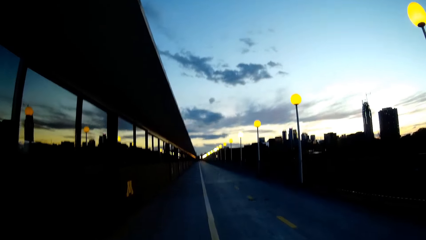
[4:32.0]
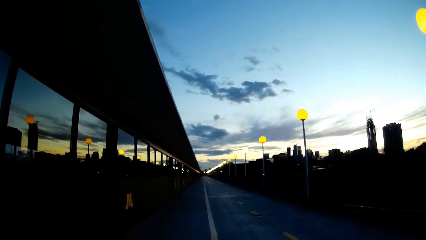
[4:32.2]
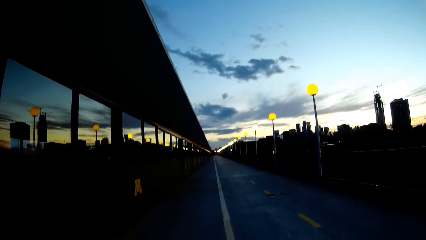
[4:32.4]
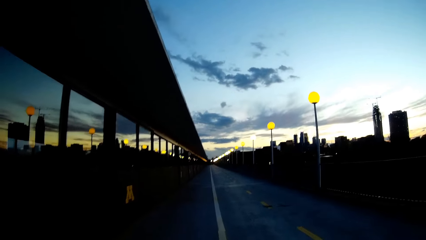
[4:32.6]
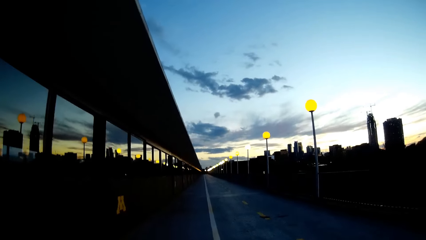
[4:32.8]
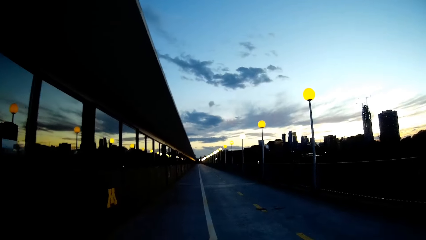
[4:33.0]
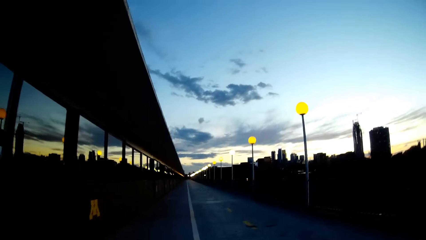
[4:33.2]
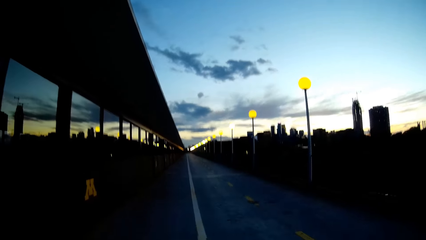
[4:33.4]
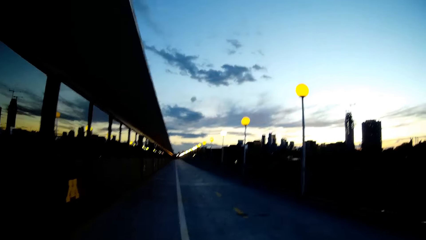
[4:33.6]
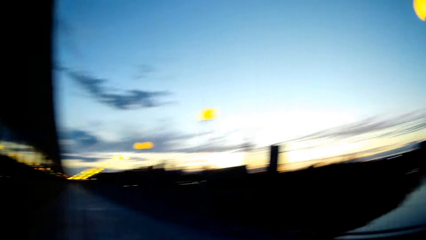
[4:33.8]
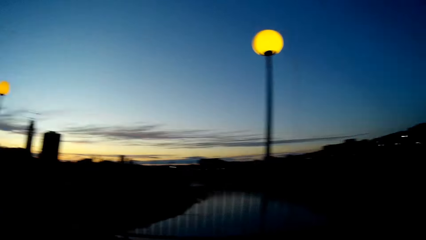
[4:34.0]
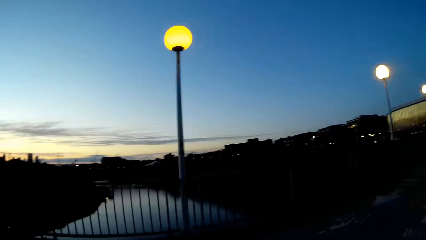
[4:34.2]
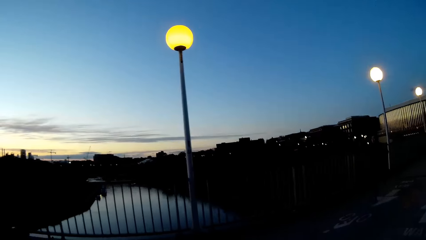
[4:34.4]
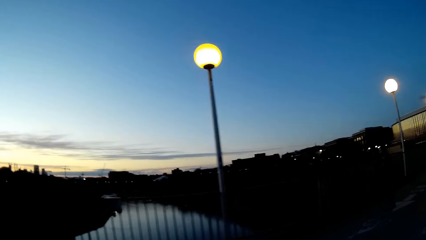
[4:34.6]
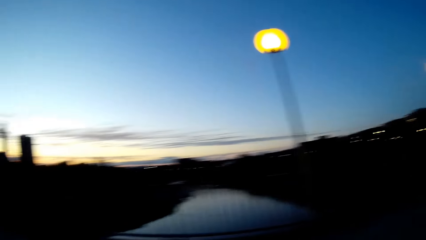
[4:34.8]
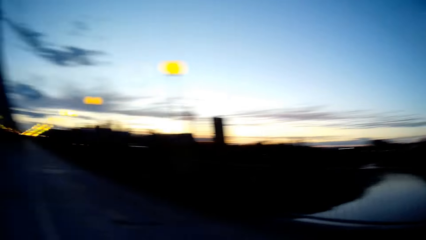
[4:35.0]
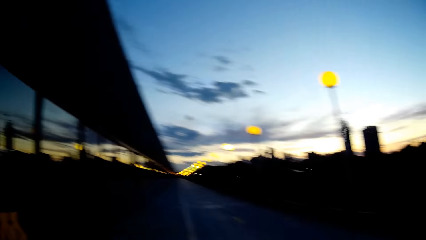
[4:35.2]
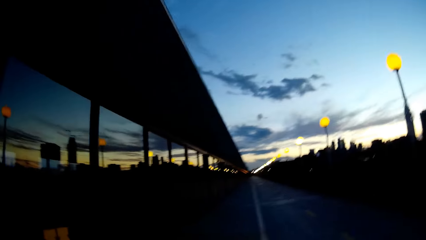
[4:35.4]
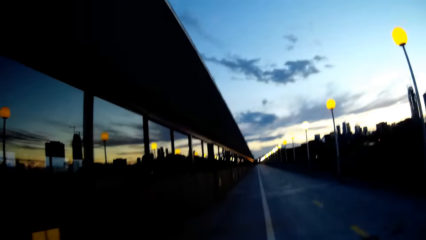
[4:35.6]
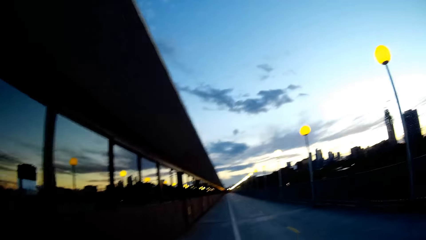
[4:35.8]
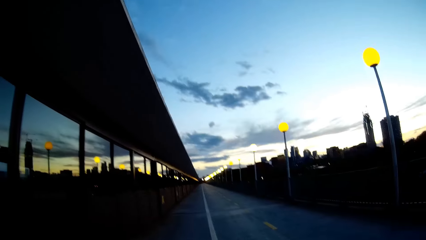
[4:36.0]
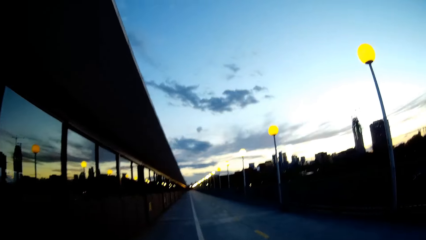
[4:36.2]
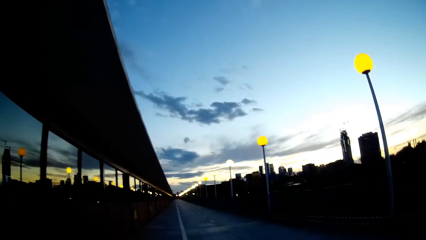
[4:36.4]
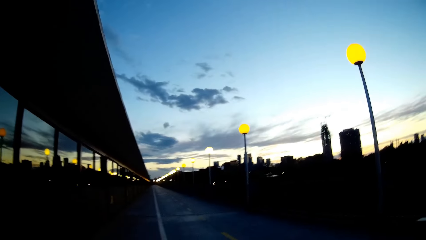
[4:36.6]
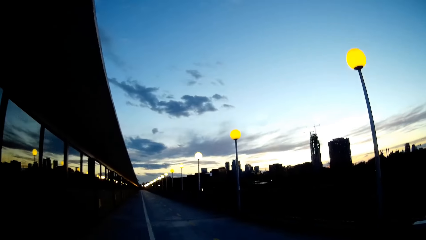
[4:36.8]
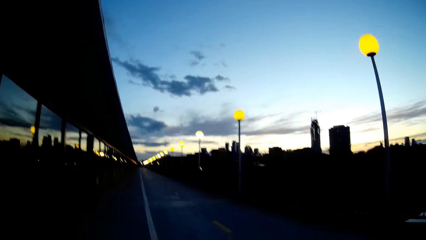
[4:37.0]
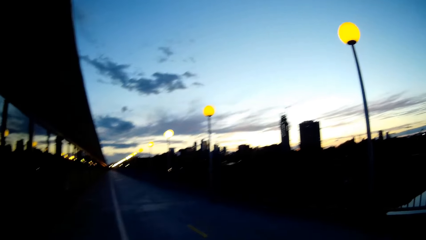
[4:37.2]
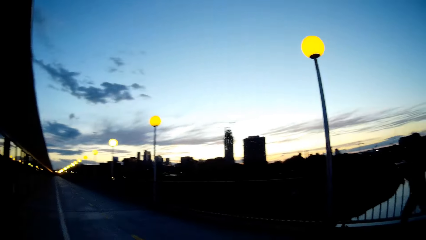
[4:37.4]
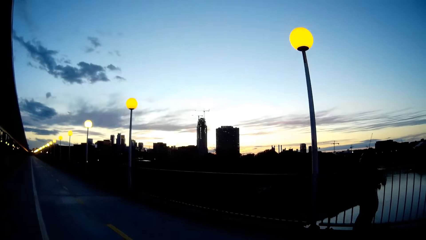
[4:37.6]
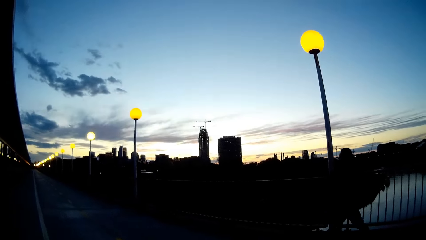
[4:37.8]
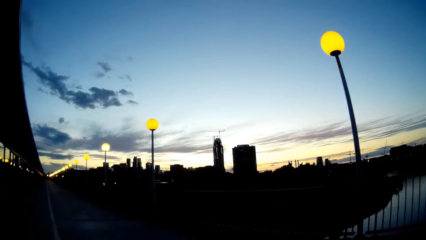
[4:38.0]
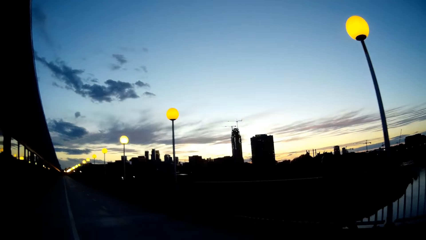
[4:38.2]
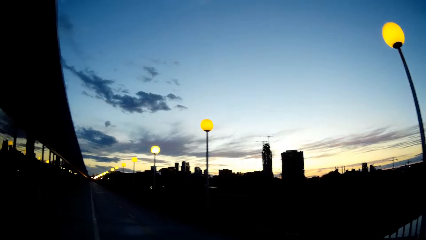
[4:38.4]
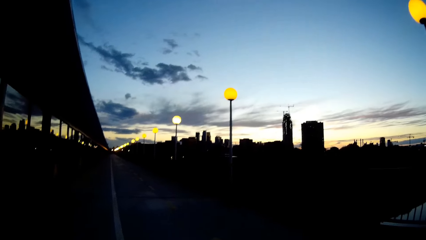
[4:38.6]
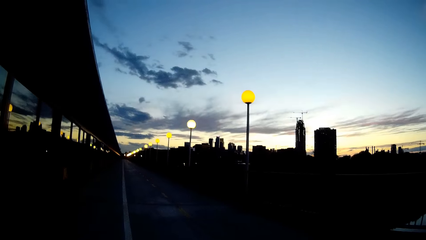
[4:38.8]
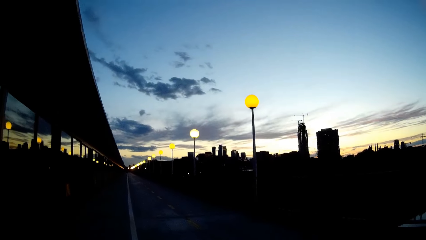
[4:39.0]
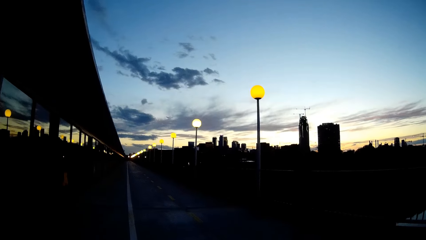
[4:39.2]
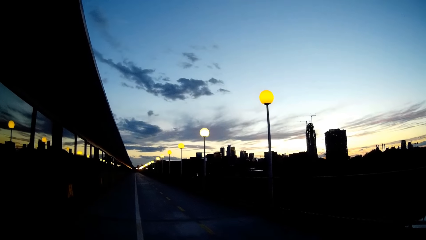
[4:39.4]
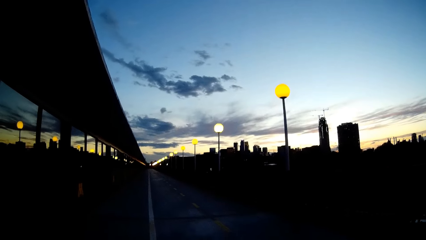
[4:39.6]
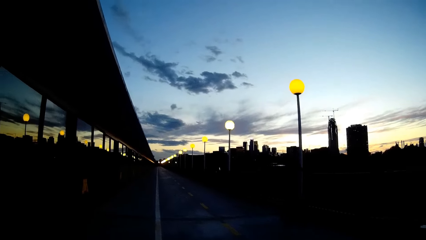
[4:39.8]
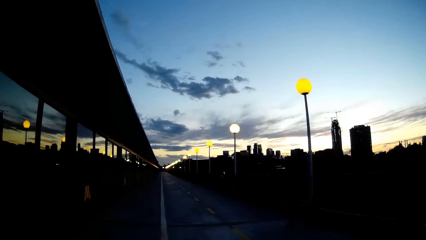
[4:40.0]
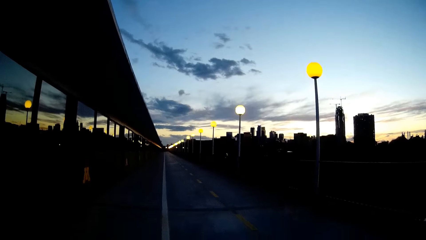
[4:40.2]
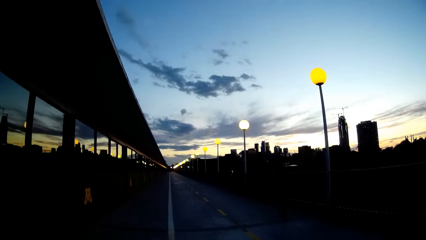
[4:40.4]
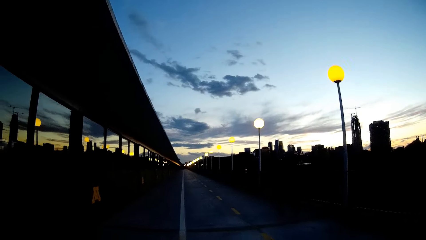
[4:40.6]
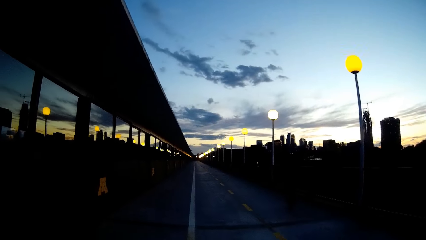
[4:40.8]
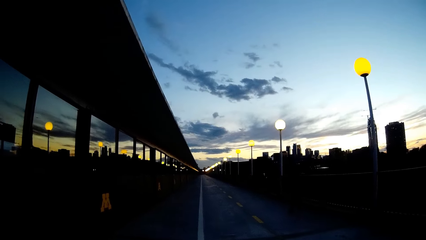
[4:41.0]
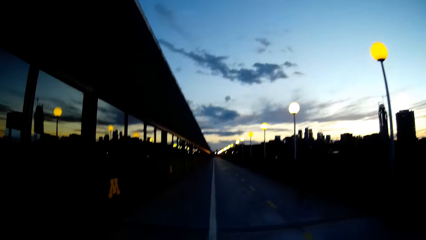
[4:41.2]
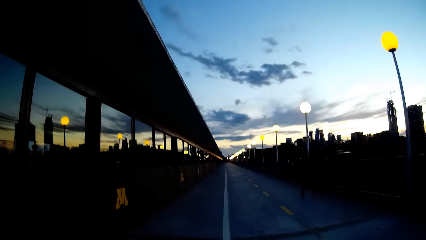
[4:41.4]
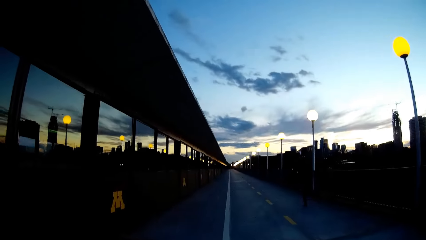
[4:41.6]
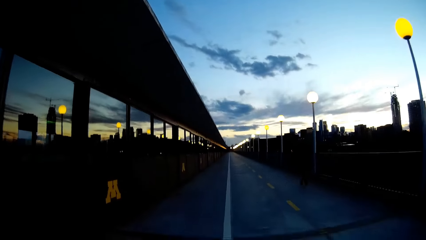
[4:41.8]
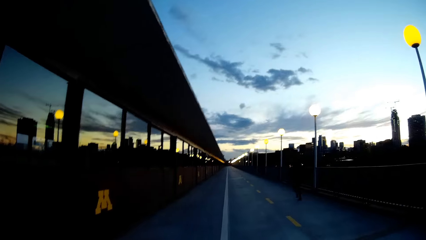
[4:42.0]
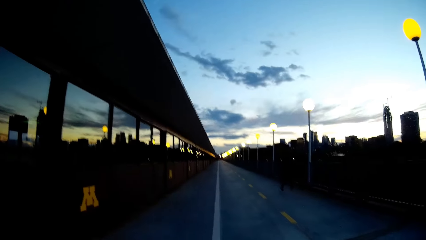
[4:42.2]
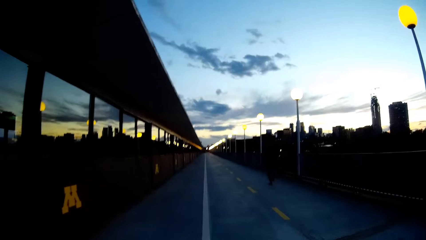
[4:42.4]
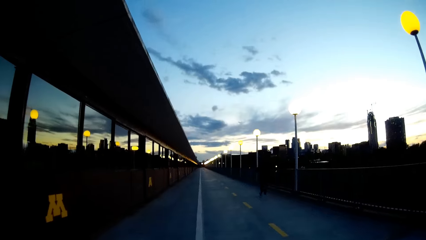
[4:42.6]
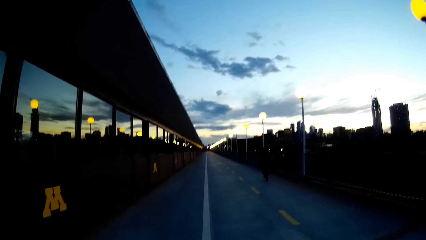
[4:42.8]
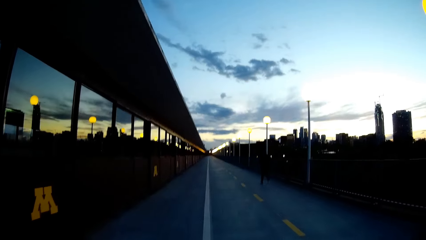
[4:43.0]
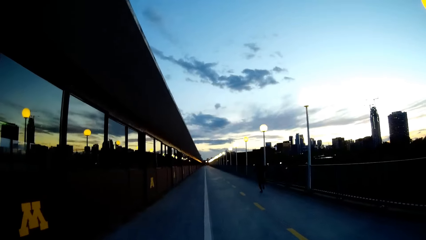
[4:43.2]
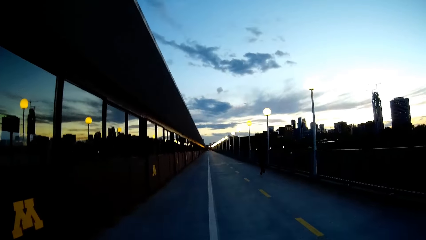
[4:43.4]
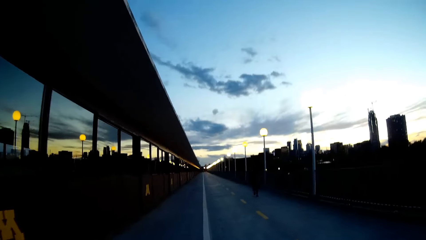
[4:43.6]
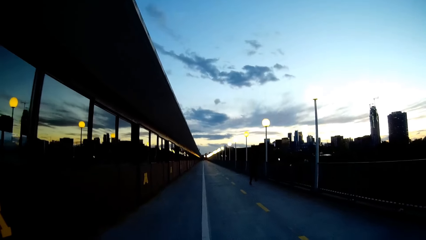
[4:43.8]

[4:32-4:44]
The camera wearer walks and looks around. They walk and look around.

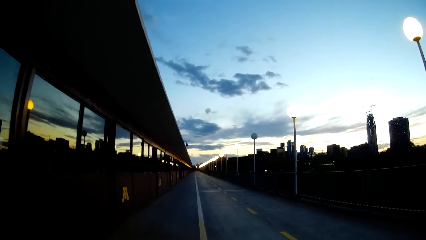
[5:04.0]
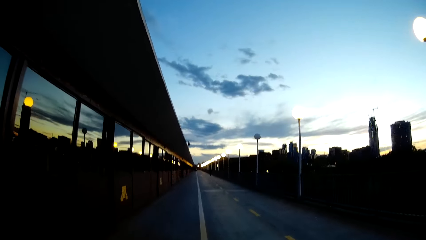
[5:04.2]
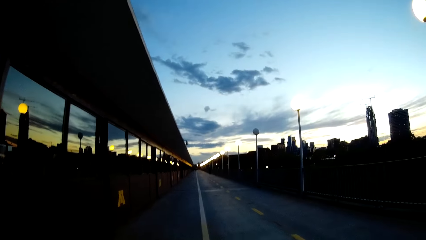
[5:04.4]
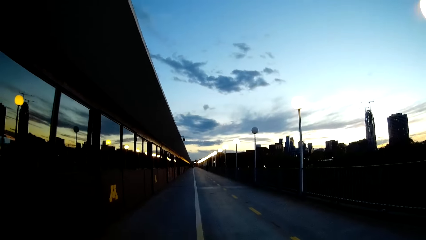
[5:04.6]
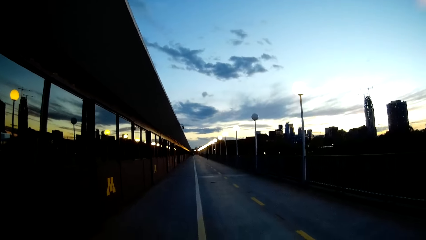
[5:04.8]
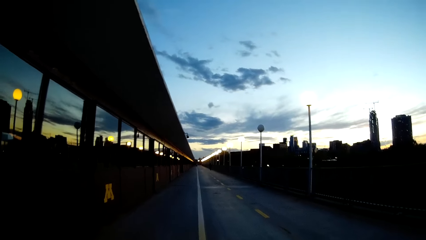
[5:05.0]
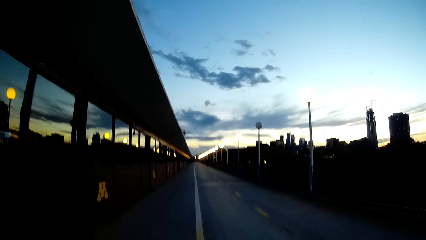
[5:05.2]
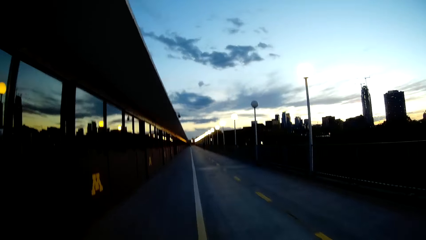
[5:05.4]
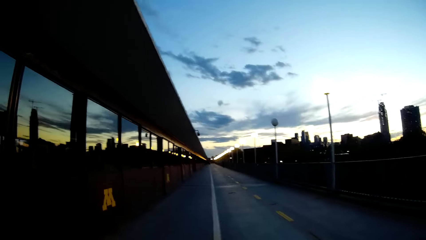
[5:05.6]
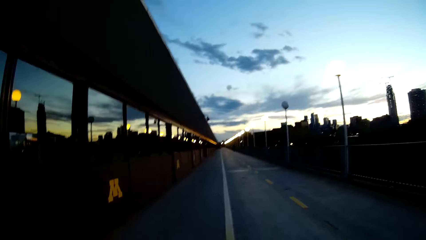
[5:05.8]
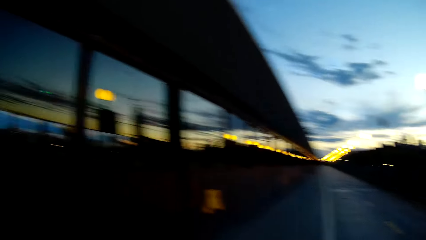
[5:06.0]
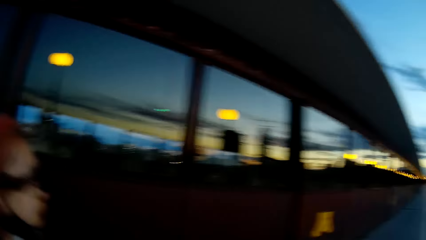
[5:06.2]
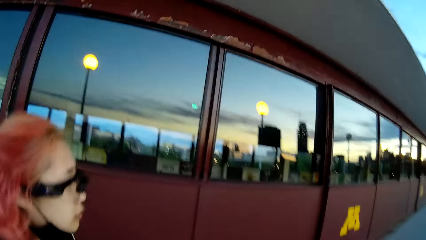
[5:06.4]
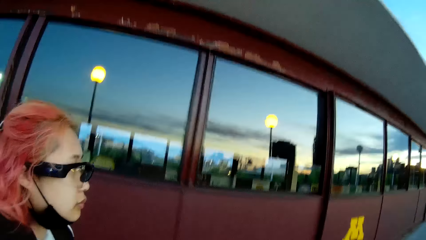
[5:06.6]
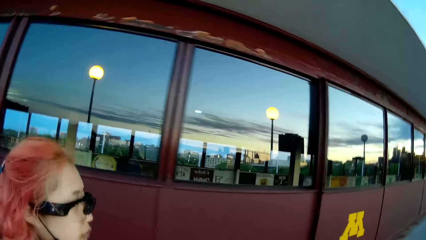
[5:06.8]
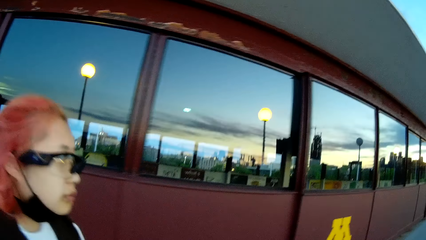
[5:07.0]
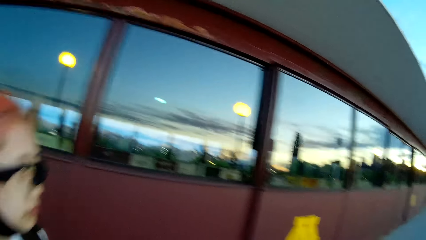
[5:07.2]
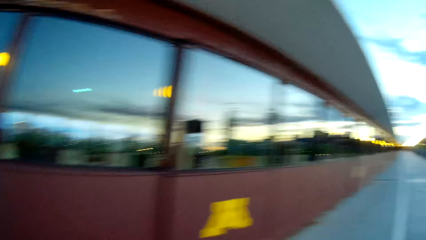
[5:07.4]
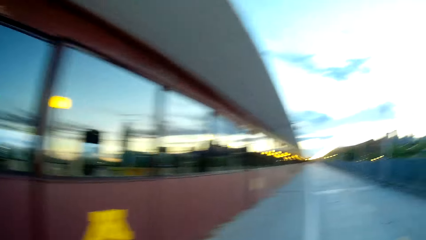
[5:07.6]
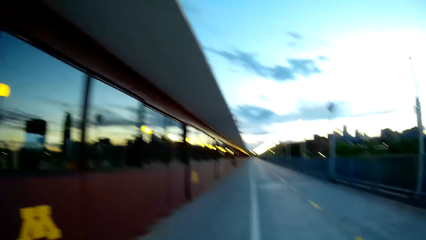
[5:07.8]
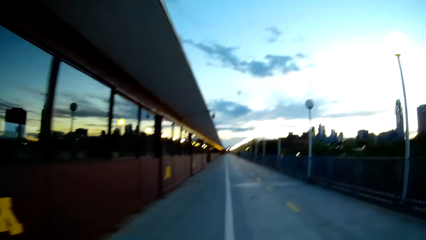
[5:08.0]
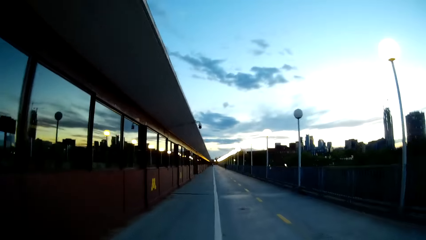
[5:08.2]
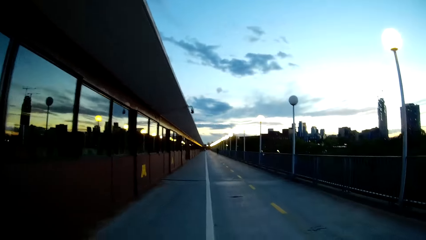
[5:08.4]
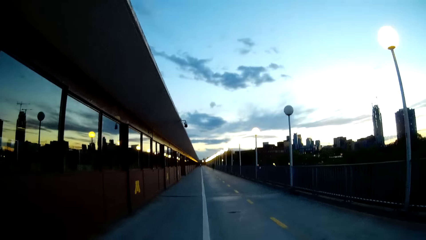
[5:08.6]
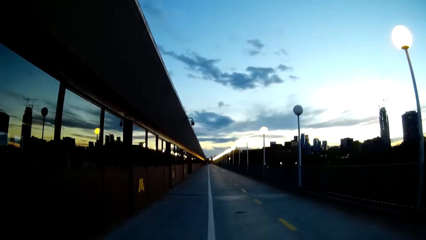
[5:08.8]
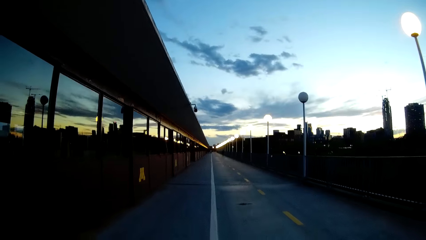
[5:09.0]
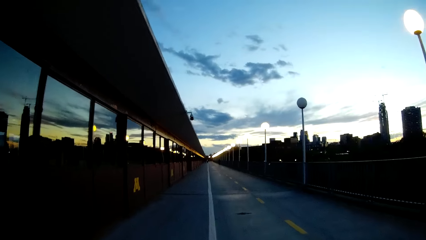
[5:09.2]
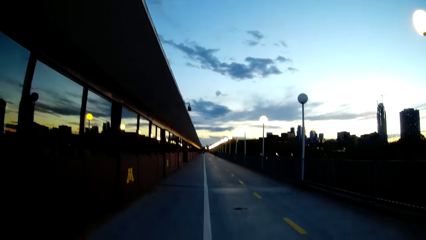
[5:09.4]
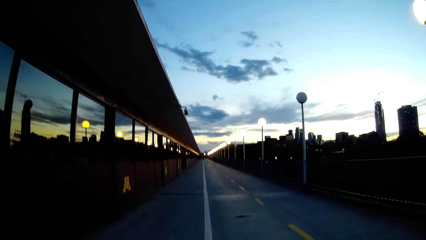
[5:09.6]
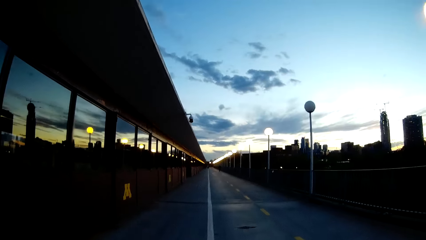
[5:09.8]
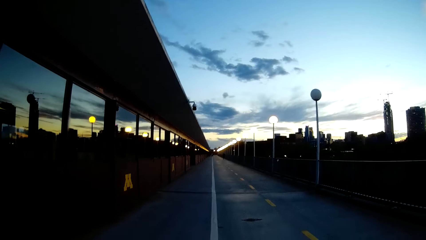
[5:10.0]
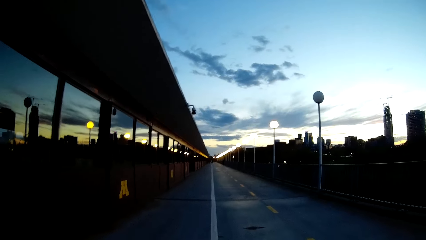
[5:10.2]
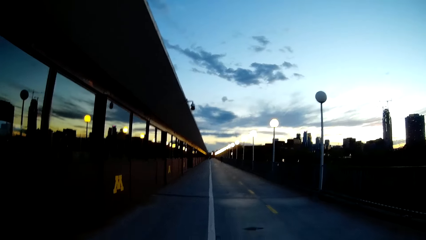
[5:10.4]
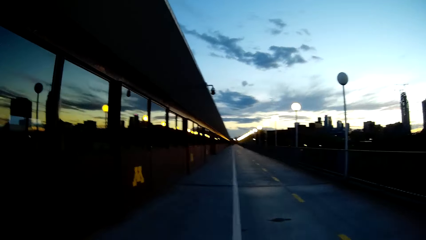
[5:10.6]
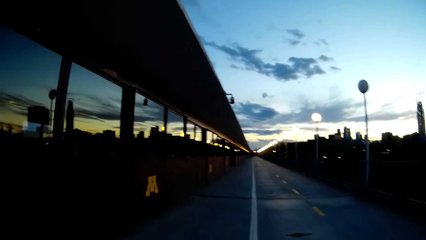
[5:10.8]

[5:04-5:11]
The camera wearer speaks to a woman. The woman jogs alongside the camera wearer on the road. The camera wearer walks around.
